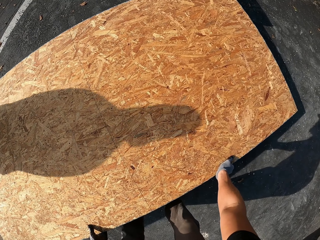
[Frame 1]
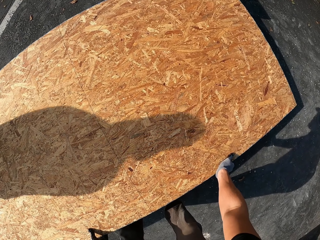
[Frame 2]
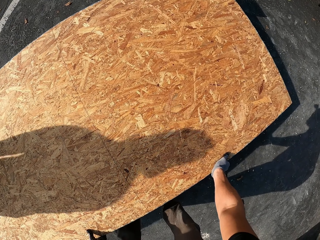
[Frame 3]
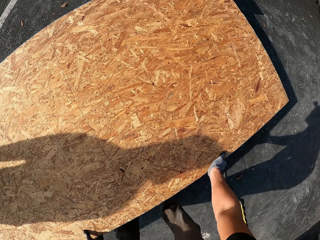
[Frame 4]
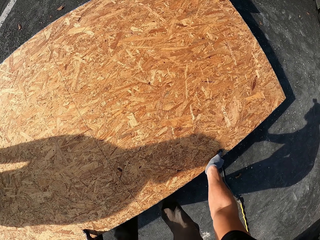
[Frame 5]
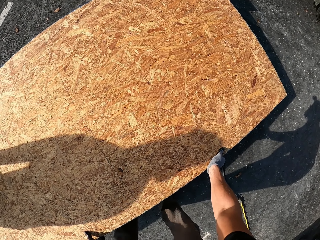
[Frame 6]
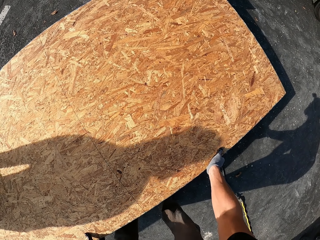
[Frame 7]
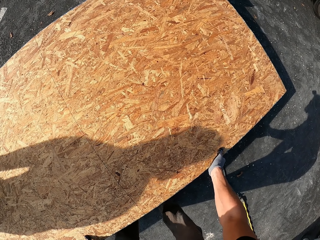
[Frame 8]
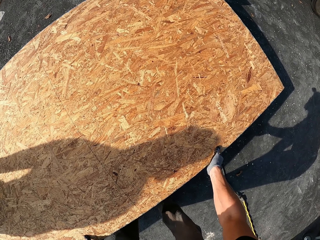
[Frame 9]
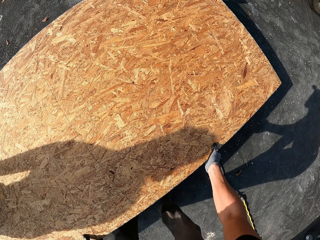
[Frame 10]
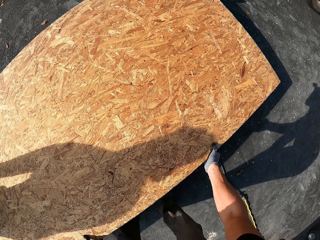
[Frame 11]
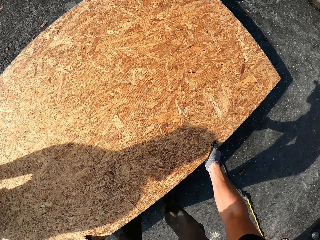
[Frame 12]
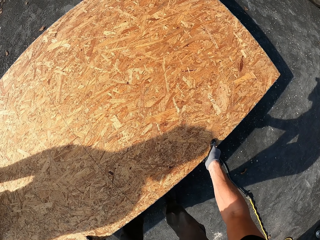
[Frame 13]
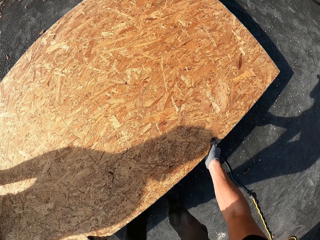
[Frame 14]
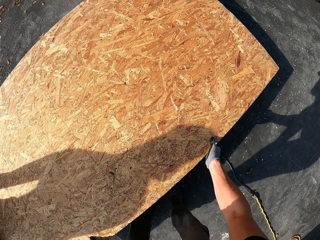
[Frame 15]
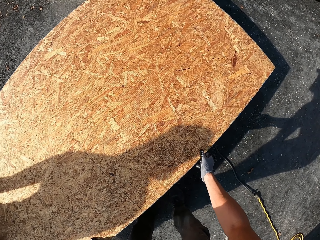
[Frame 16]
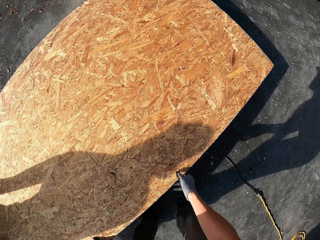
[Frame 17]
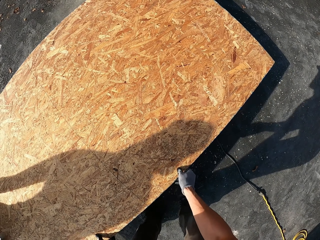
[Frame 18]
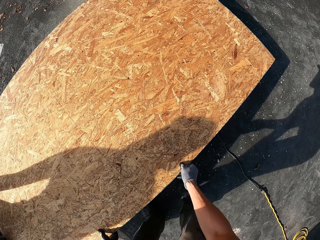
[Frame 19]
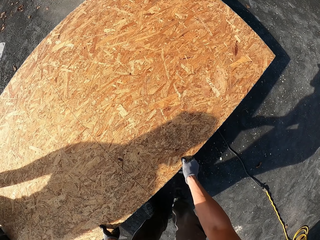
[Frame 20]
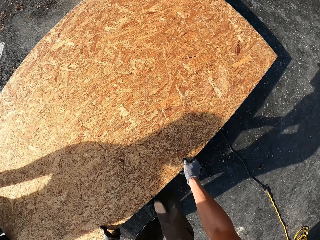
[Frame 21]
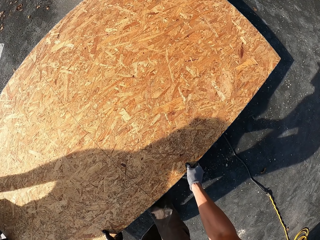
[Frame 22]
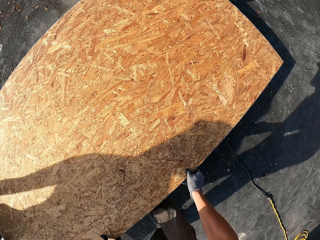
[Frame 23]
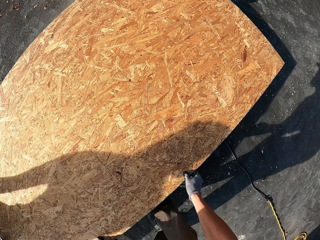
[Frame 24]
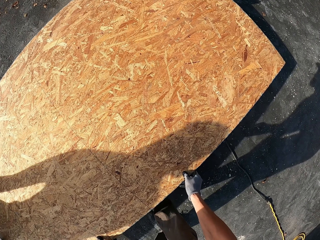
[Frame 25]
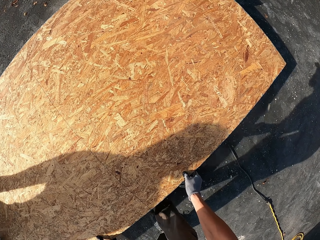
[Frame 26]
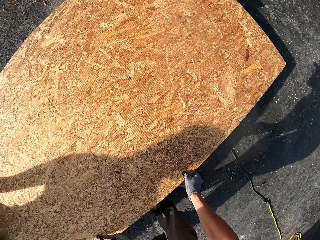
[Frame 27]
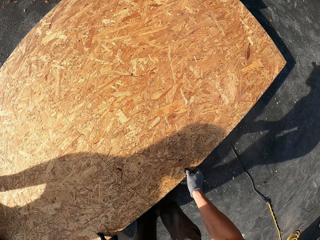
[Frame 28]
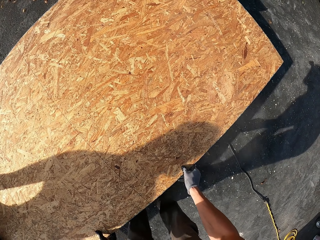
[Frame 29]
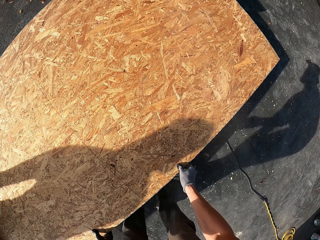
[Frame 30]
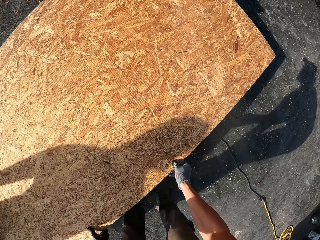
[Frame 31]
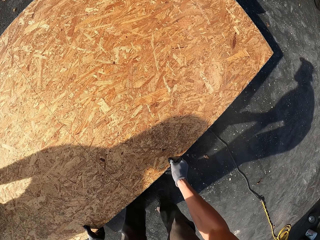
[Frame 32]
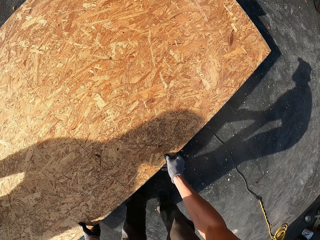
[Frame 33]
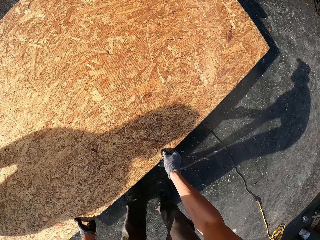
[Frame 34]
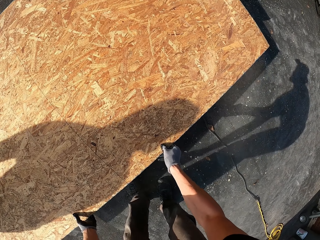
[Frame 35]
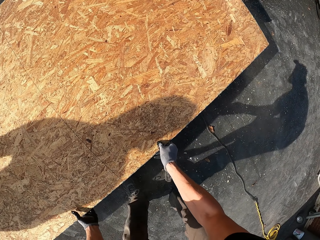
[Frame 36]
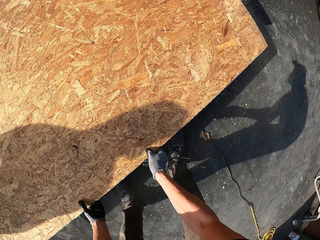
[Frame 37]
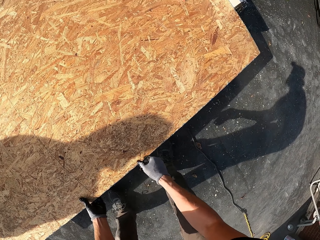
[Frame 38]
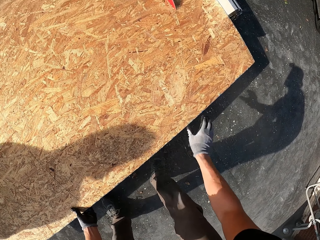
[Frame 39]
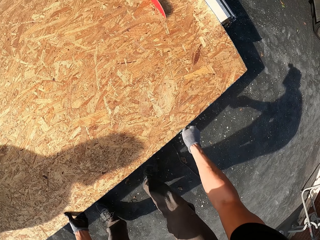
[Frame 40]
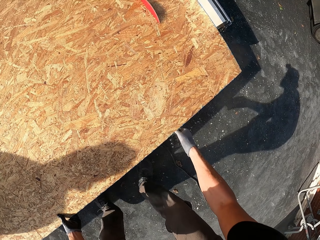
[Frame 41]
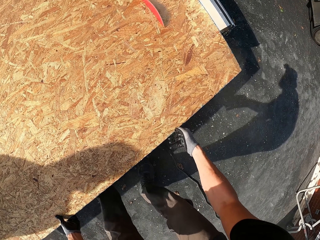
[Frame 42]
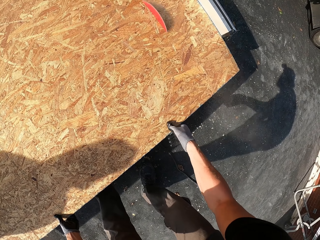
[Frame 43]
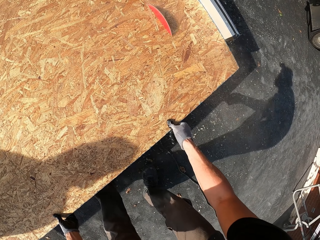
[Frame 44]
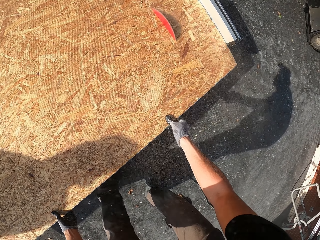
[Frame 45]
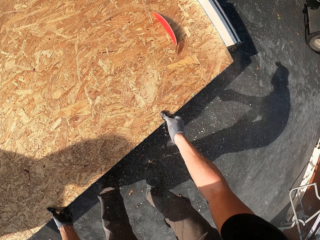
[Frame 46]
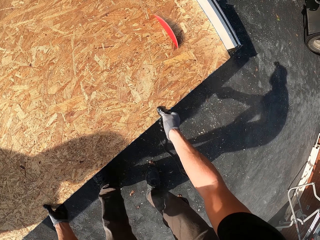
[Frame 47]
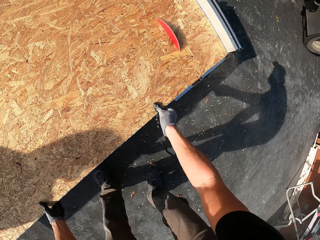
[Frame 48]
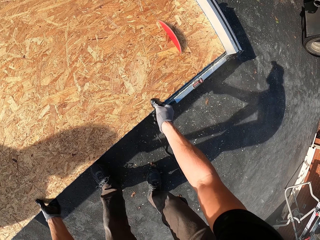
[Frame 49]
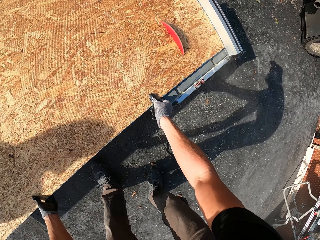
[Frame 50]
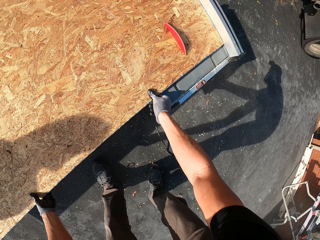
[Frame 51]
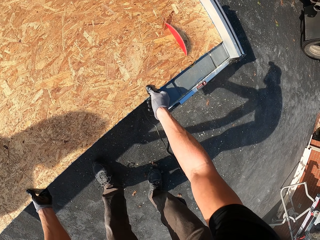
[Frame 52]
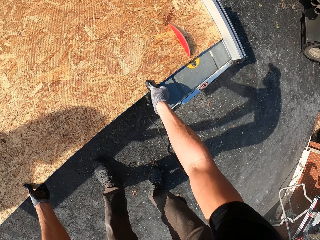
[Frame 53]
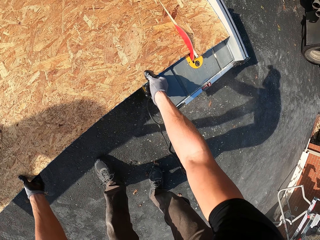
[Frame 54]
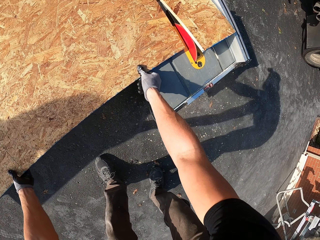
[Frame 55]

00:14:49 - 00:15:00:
The camera wearer cuts the plywood on the table saw. A man cuts the board into a piece with the camera wearer's help.

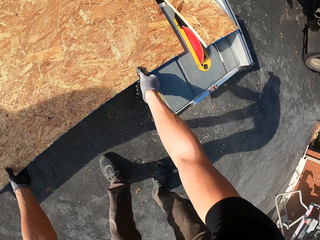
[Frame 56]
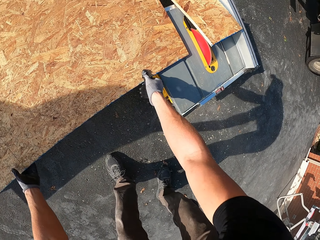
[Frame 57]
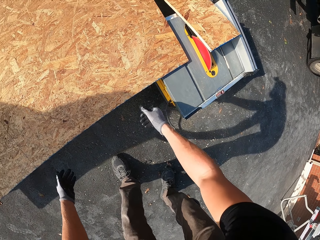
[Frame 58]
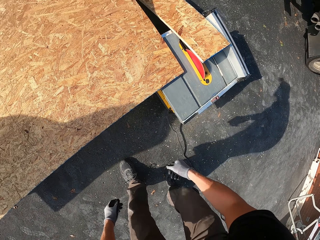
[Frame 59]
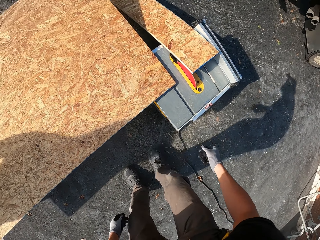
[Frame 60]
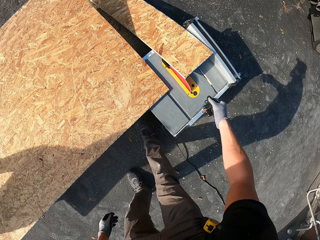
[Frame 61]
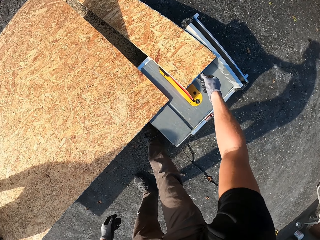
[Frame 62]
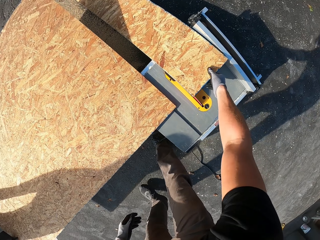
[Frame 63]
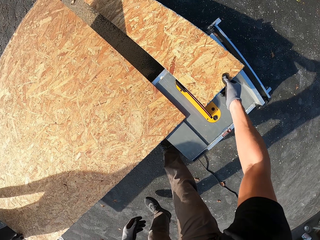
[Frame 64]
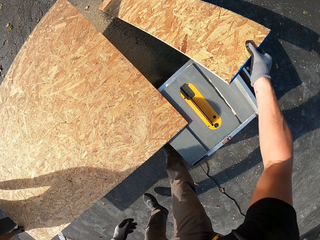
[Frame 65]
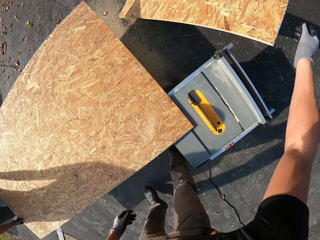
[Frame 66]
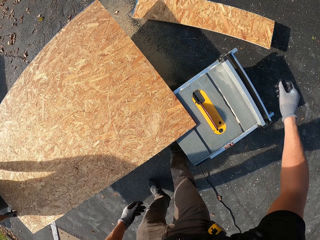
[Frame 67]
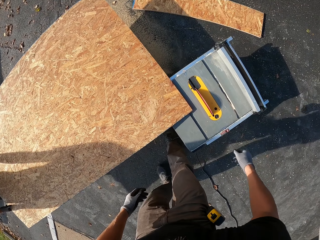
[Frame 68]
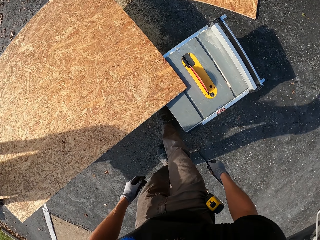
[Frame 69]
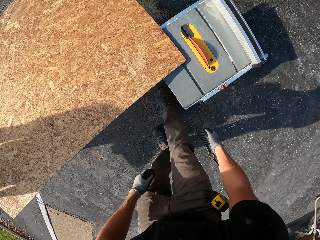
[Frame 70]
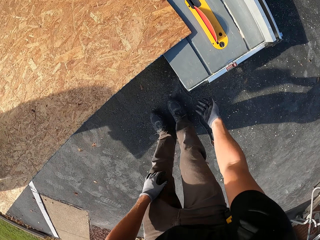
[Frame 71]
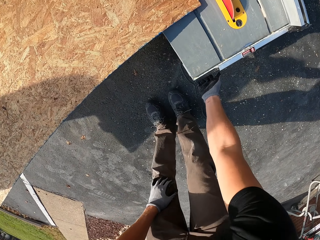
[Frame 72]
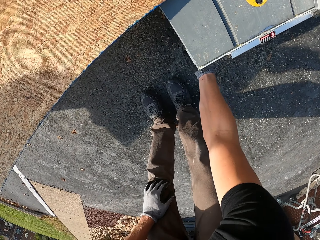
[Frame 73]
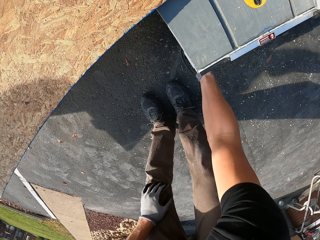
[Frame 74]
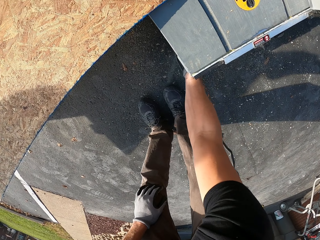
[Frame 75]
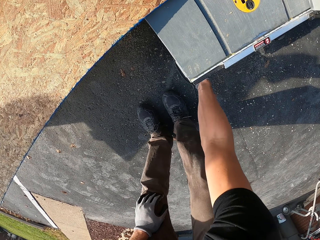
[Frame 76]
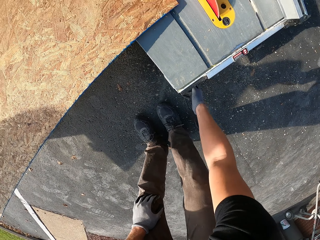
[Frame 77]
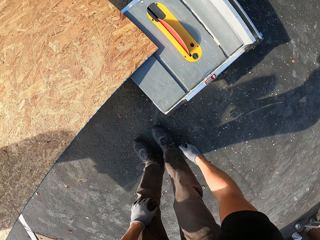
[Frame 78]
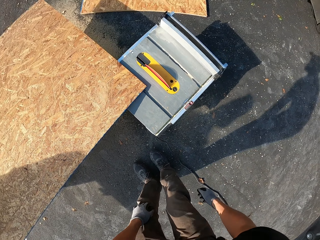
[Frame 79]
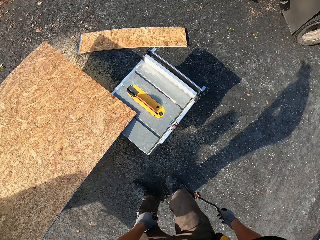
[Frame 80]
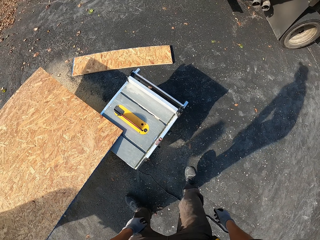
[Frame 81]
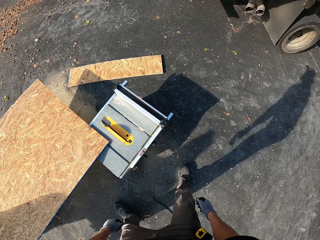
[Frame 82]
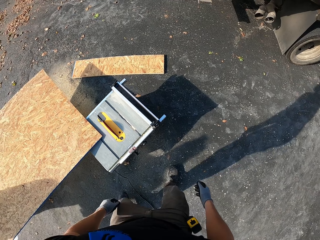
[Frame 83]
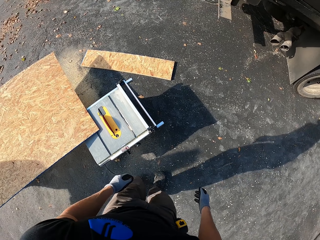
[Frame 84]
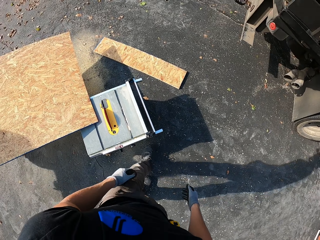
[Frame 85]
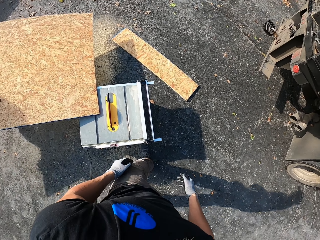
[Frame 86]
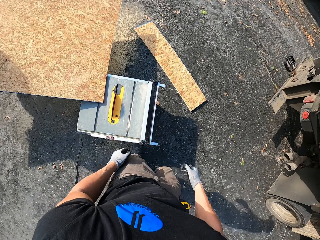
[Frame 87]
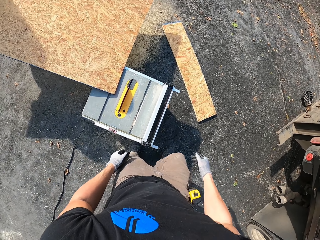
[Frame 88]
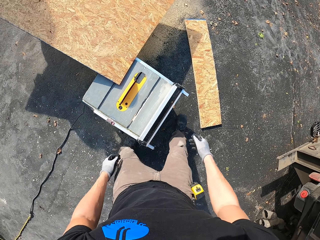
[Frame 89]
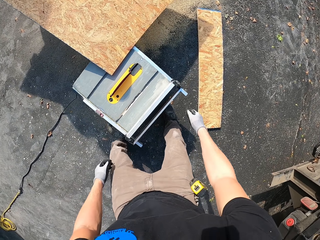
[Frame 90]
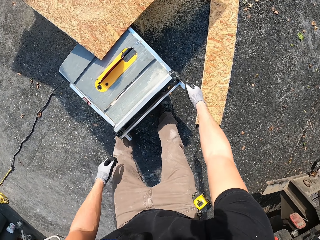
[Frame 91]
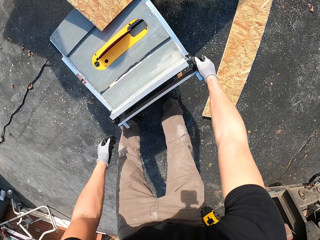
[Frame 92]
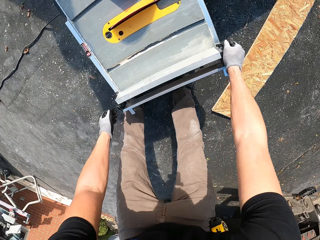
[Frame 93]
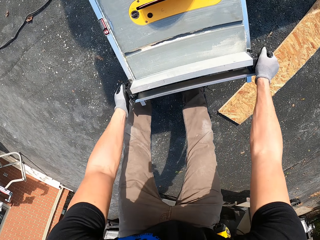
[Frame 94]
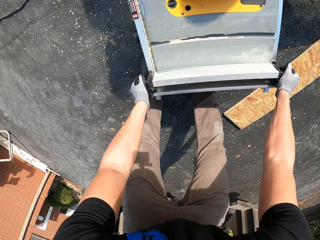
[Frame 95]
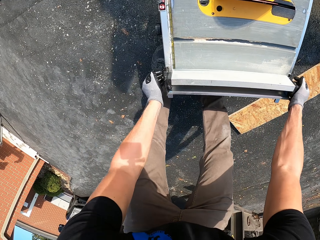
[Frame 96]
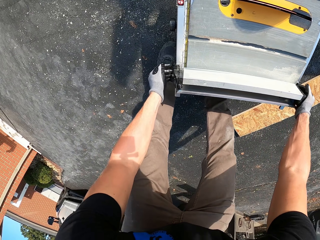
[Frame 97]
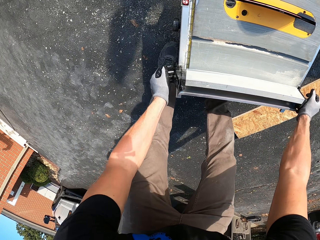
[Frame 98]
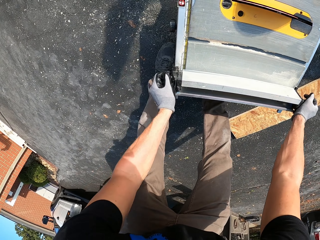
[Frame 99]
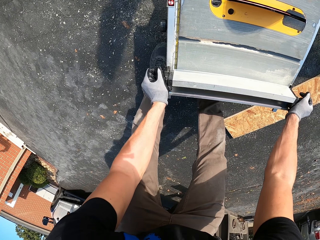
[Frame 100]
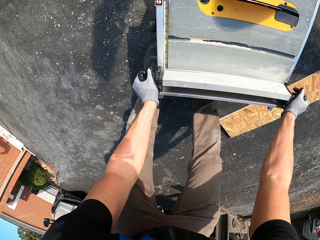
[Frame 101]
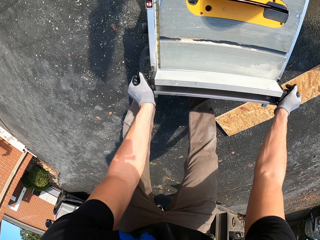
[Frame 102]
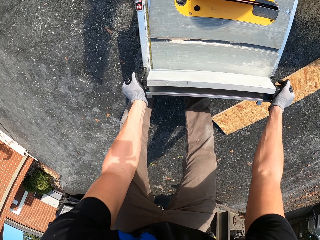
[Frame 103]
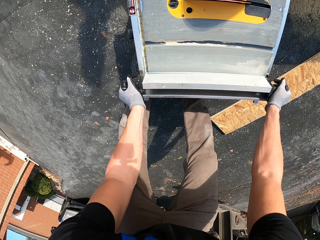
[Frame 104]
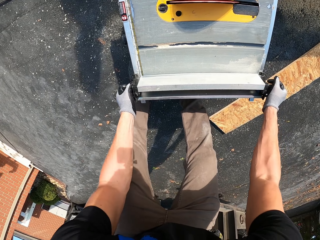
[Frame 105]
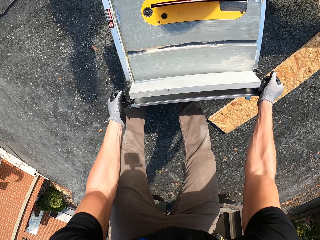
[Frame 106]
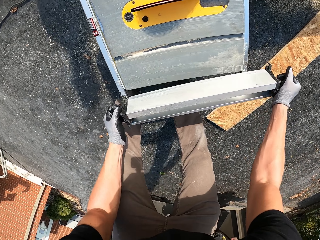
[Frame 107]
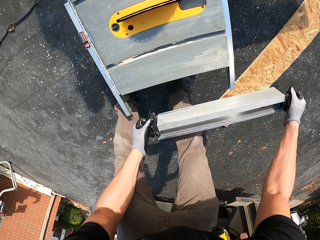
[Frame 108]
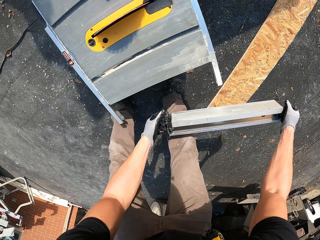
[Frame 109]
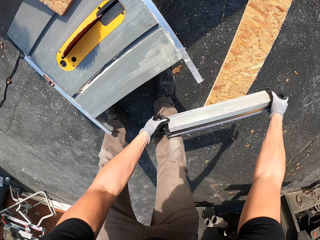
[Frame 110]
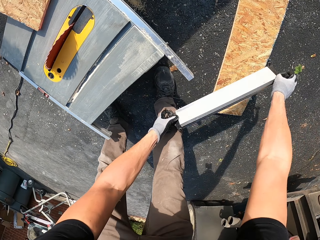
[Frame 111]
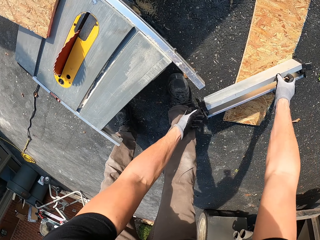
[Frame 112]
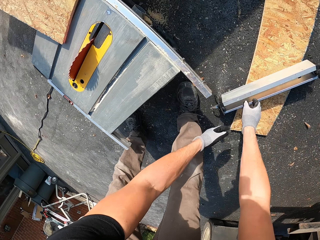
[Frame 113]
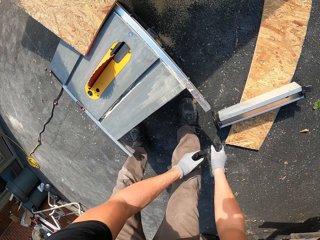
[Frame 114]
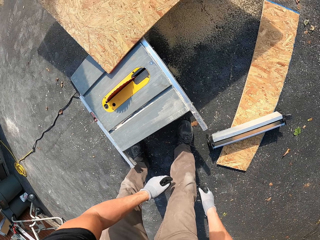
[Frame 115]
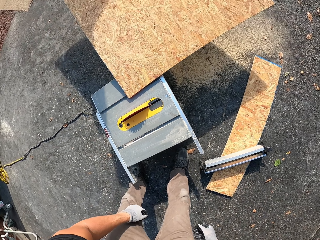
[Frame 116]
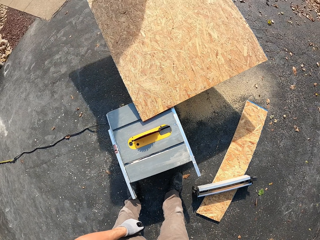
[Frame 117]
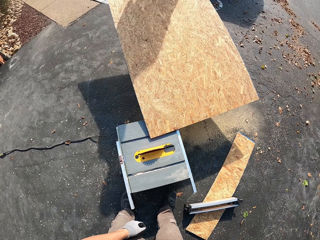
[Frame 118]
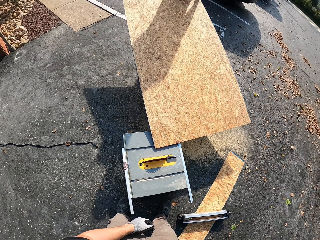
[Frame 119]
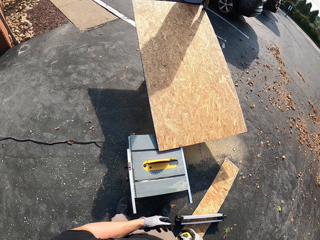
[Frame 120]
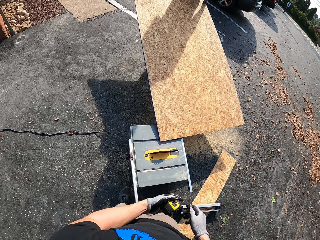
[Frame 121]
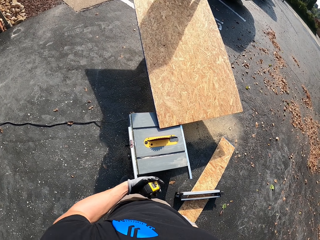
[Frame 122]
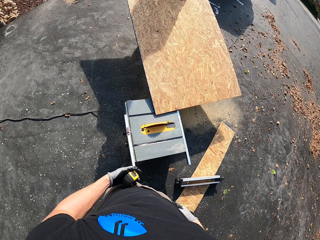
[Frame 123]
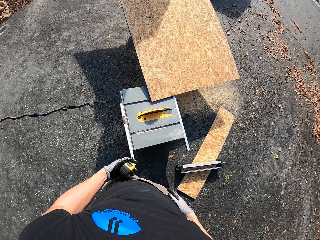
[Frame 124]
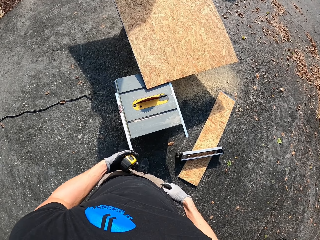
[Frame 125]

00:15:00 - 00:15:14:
The camera wearer takes a cut piece. They throw the cut piece of the board on the floor. They switch off the machine. They touch the table saw. They disassemble the machine. They put a bar down.
